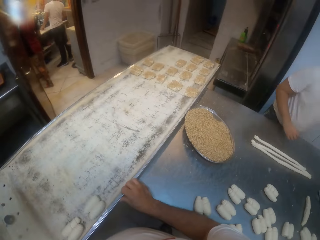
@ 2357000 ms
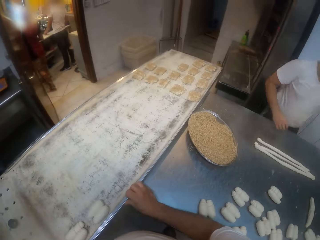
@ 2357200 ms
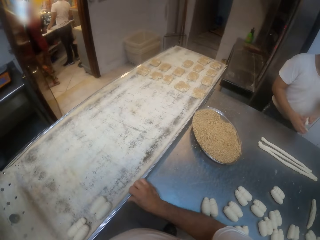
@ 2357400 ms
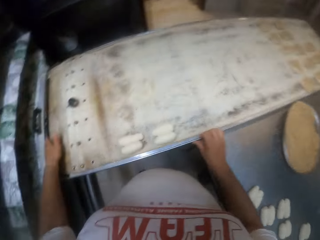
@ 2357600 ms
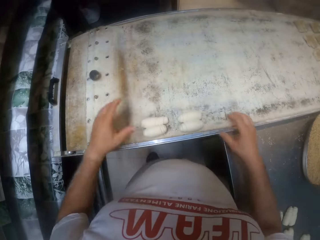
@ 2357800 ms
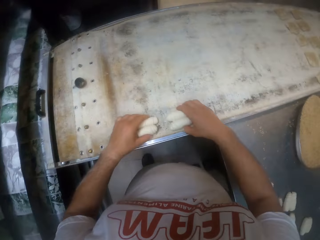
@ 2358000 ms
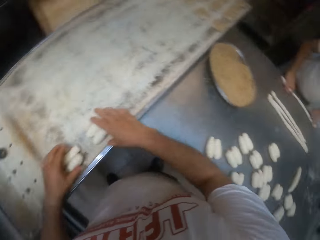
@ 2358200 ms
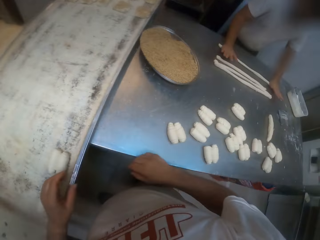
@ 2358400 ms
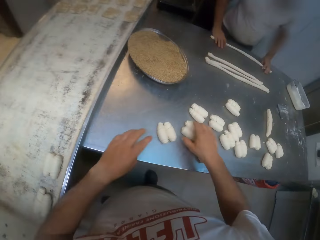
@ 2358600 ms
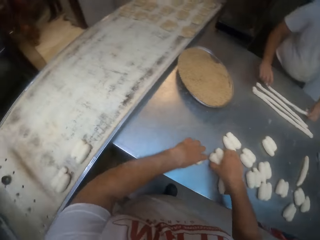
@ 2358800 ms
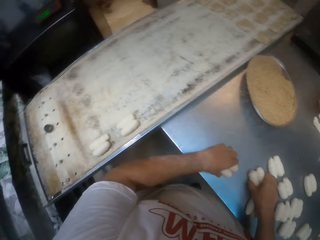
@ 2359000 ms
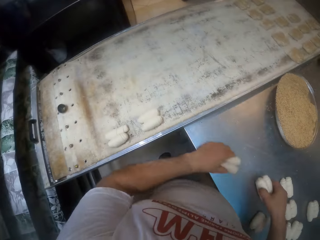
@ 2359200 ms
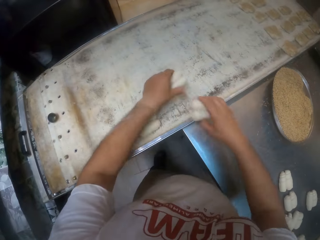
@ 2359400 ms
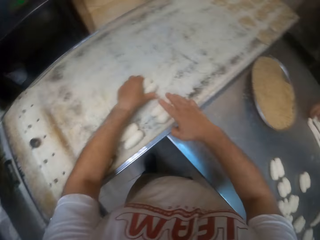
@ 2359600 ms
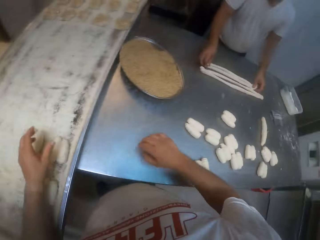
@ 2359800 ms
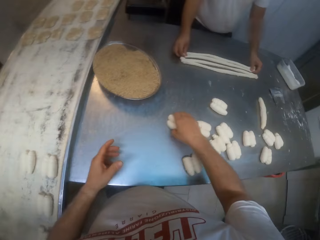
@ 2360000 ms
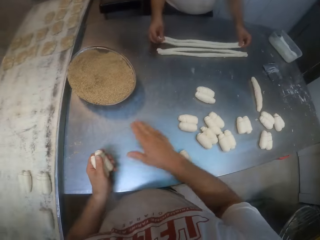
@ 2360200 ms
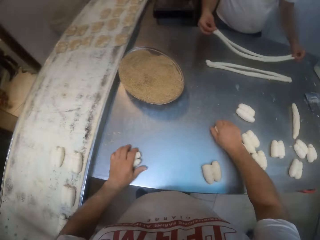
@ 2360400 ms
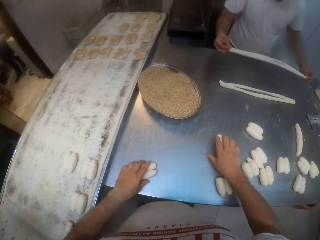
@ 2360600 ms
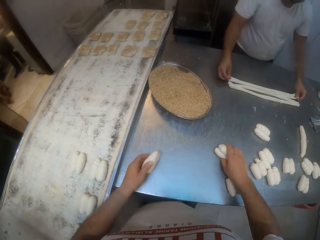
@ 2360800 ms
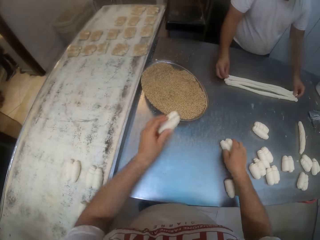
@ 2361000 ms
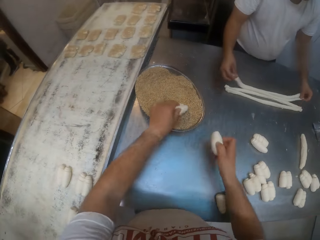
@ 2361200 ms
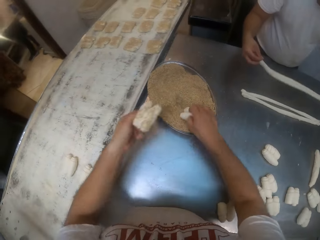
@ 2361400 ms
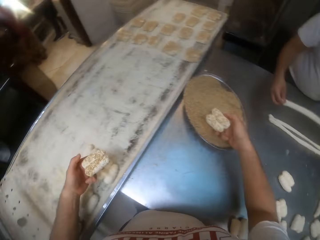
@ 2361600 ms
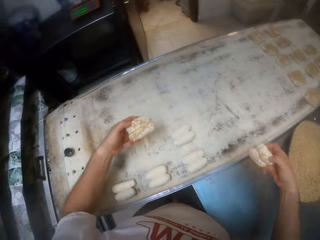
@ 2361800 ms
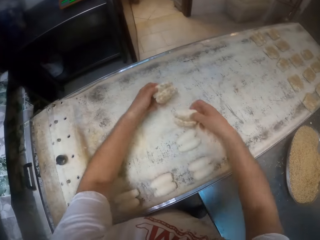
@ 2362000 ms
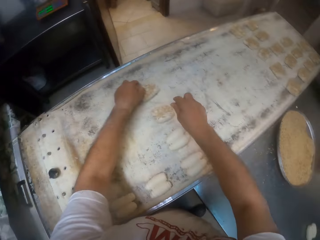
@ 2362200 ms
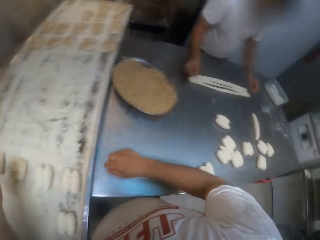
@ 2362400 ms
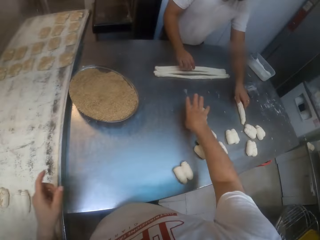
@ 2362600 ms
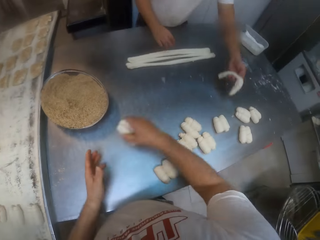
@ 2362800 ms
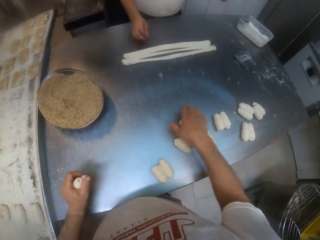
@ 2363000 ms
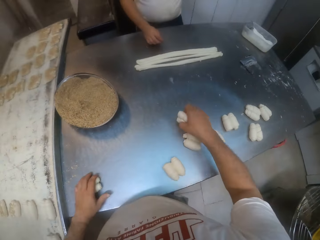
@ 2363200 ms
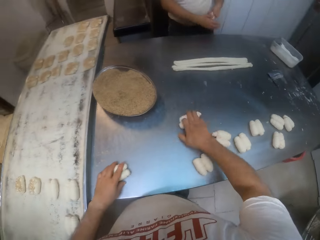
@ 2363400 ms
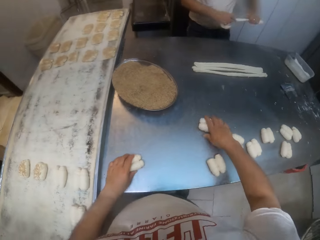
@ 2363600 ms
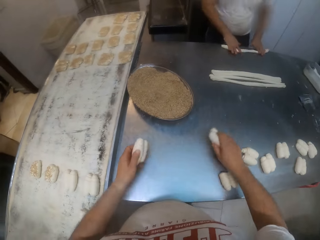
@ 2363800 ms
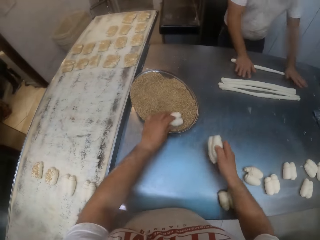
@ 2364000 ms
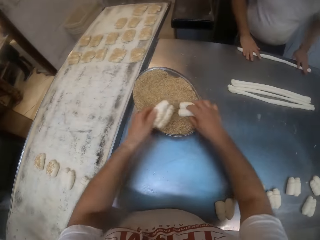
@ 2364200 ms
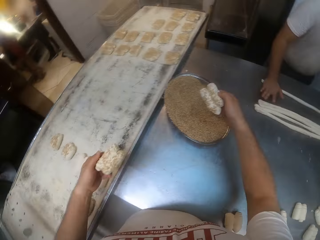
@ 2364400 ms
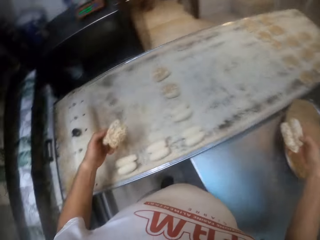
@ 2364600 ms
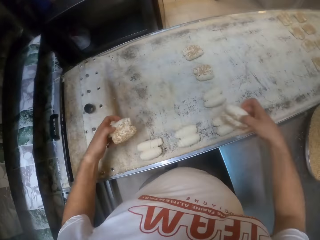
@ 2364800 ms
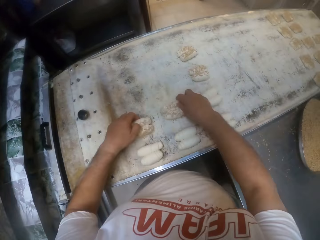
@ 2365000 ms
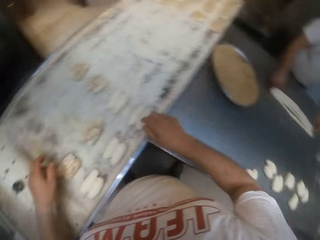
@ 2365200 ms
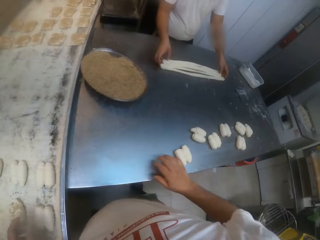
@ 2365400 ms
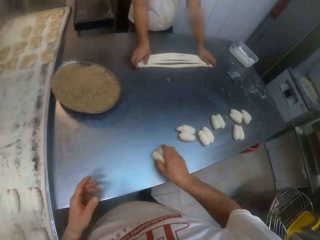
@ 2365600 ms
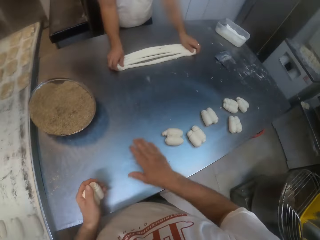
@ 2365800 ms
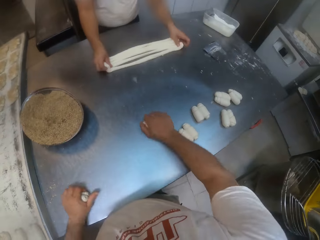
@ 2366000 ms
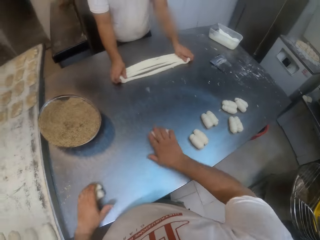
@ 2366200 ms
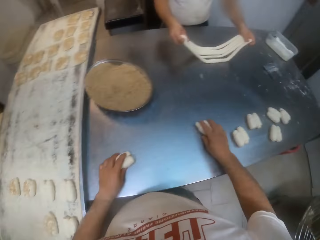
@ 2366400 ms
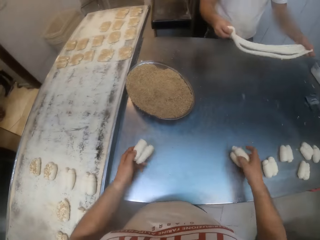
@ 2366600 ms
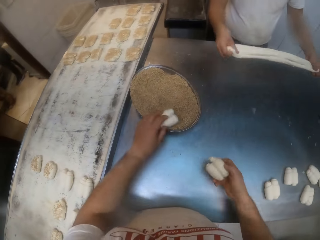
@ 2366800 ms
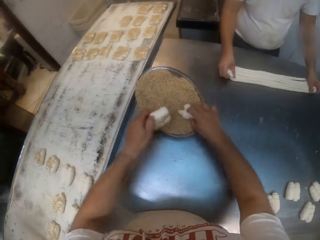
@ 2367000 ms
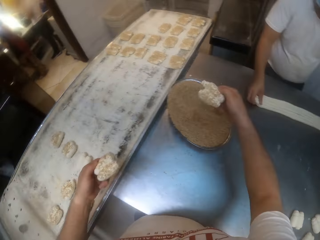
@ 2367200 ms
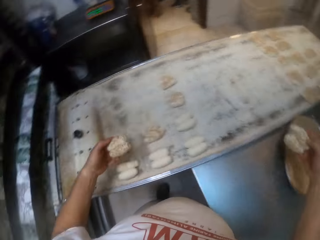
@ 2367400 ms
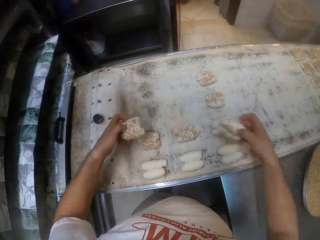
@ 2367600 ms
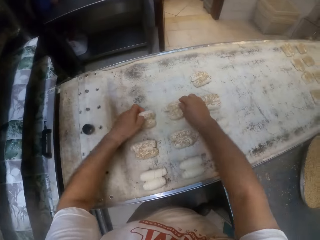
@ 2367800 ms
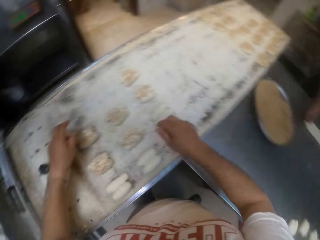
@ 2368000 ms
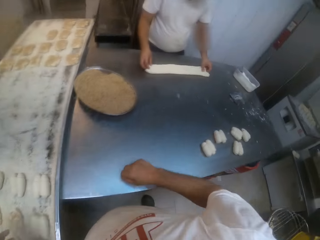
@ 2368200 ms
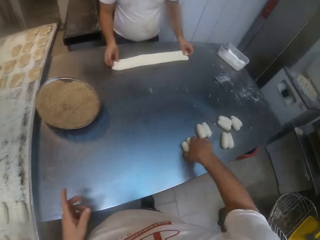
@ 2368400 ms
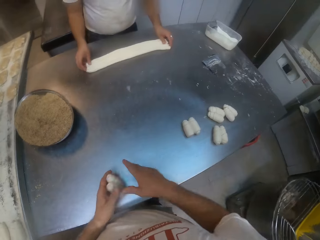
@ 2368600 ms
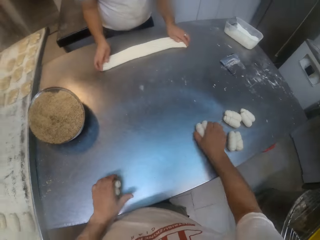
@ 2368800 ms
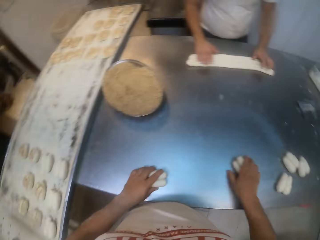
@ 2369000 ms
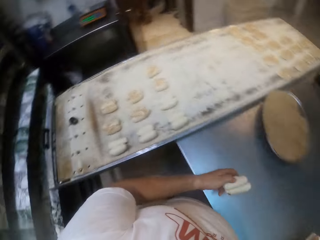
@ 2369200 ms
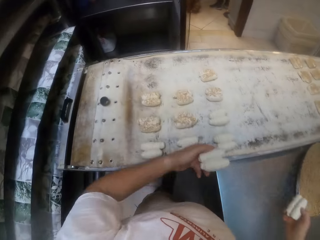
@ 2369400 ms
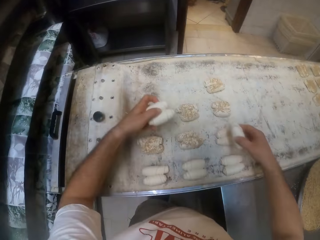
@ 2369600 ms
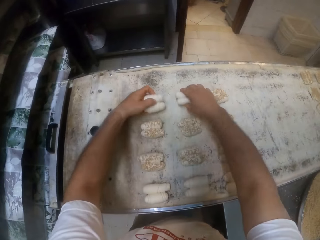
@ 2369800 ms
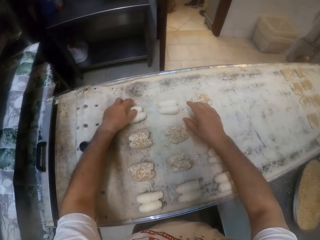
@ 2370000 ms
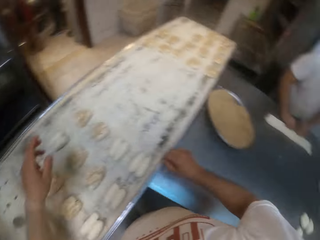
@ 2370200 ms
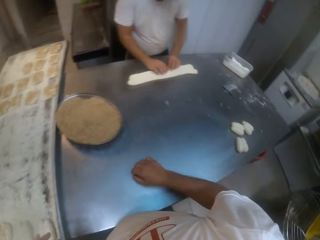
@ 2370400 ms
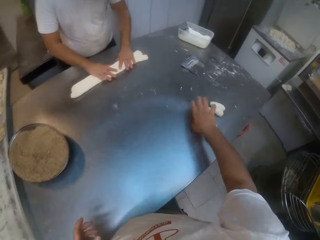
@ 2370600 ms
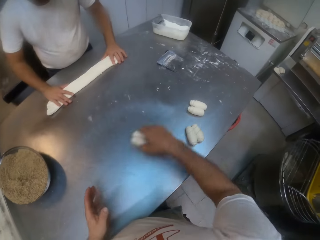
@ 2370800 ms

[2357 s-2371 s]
The man picks a piece of dough from the table with his left hand. The camera wearer adjusts the dough on the baking sheet with both hands. The man rolls the piece of dough on the table with both hands. The camera wearer picks the dough from the table with both hands. He places the dough on the baking sheet on the table with both hands. The man adjusts pieces of dough on the table with both hands. The camera wearer picks the dough from the table with his right hand. He passes the dough from his right hand to his left hand. He picks the dough from the table with his right hand. He dips the dough in the bowl of sesame seeds on the table with both hands. He places the dough on the baking sheet on the table with both hands. The man picks a piece of dough from the table with his left hand. The camera wearer picks the dough from the table with his right hand. He passes the dough from his right hand to his left hand. The man stretches the piece of dough with his left hand. The camera wearer picks the dough from the table with his right hand. The man rolls the piece of dough on the table with both hands. The camera wearer dips the dough in the bowl of sesame seeds on the table with both hands. He places the dough on the baking sheet on the table with both hands. The man adjusts pieces of dough on the table with both hands. The camera wearer picks the dough from the table with his right hand. He passes the dough from his right hand to his left hand. He picks the dough from the table with his right hand. He rolls the dough on the table with both hands. He dips the dough in the bowl of sesame seeds on the table with both hands. He places the dough on the baking sheet on the table with both hands. He picks the dough from the table with his right hand. He passes the dough from his right hand to his left hand. He picks the dough from the table with his right hand. He places the dough on the baking sheet on the table with both hands.

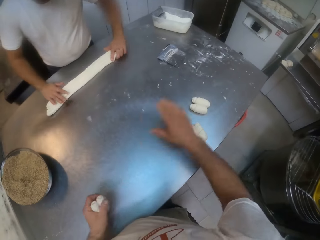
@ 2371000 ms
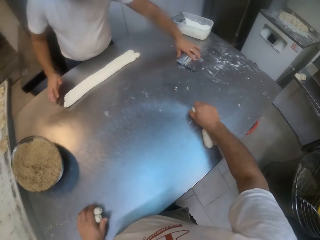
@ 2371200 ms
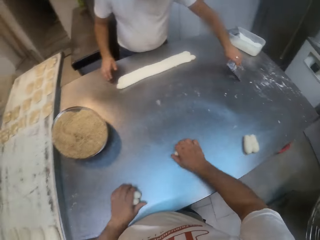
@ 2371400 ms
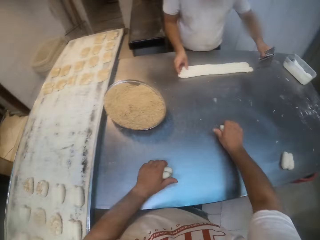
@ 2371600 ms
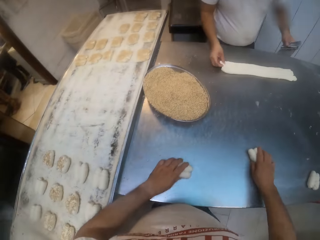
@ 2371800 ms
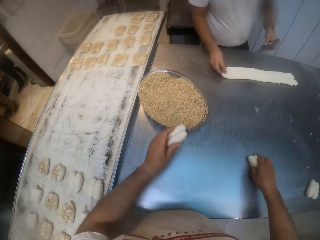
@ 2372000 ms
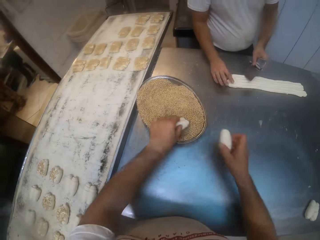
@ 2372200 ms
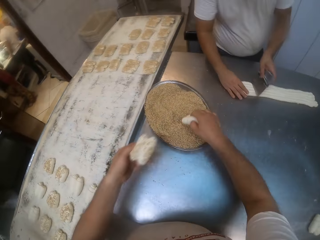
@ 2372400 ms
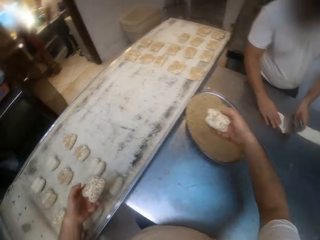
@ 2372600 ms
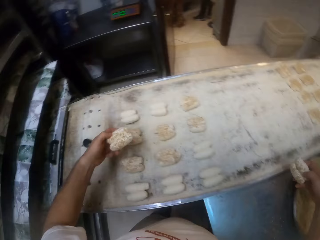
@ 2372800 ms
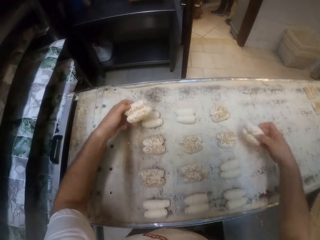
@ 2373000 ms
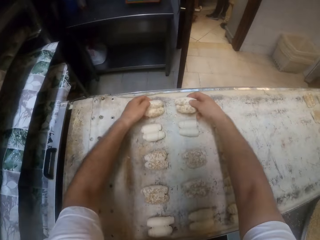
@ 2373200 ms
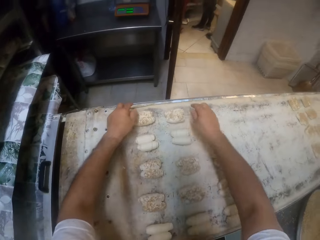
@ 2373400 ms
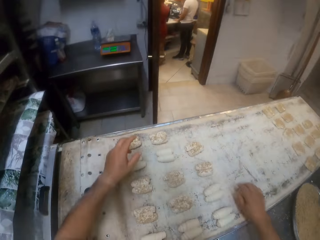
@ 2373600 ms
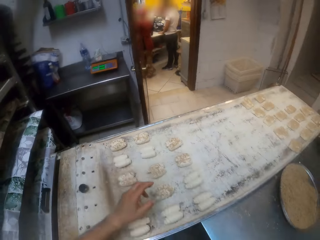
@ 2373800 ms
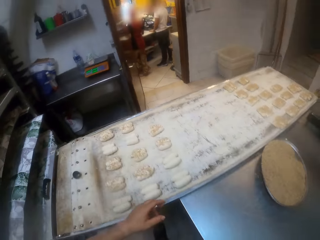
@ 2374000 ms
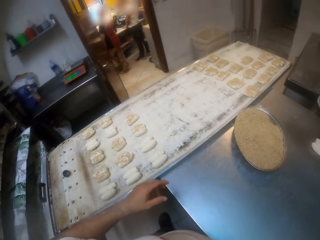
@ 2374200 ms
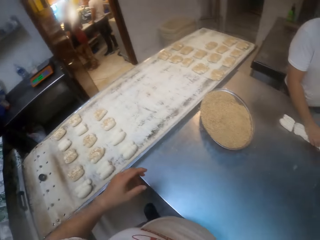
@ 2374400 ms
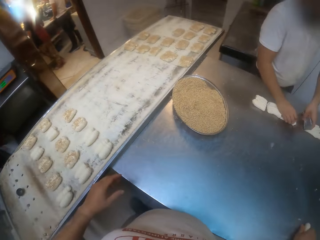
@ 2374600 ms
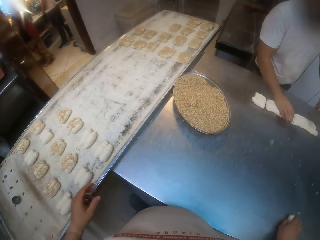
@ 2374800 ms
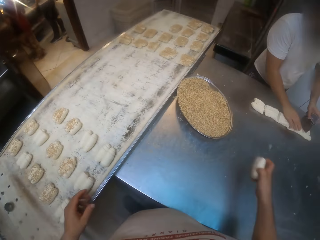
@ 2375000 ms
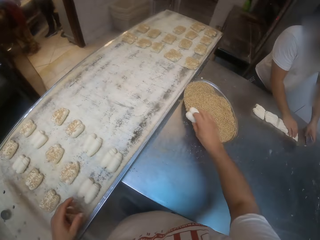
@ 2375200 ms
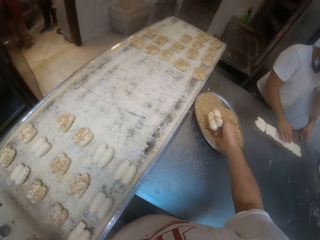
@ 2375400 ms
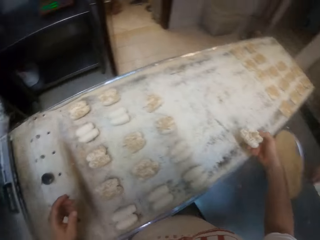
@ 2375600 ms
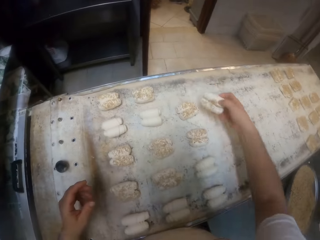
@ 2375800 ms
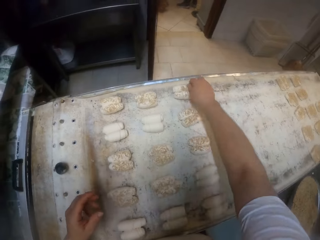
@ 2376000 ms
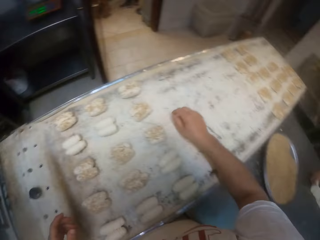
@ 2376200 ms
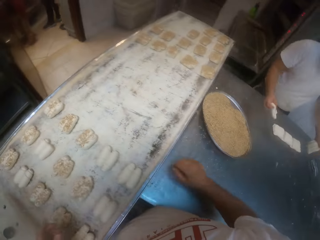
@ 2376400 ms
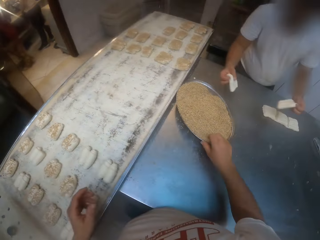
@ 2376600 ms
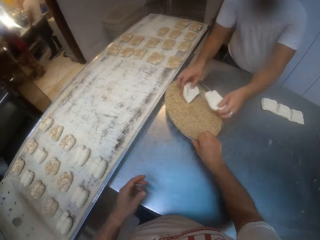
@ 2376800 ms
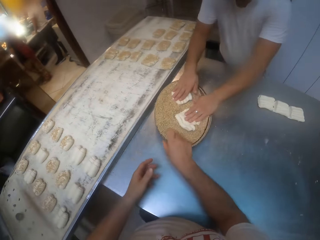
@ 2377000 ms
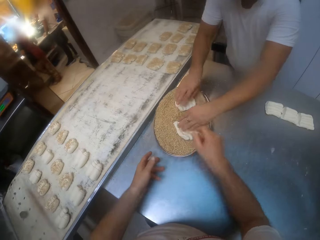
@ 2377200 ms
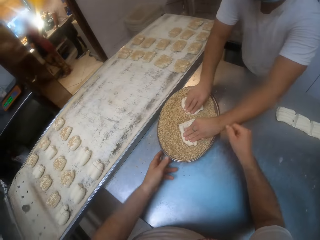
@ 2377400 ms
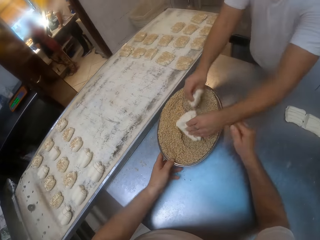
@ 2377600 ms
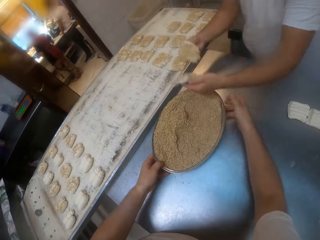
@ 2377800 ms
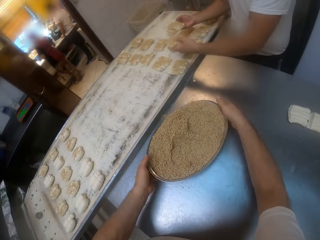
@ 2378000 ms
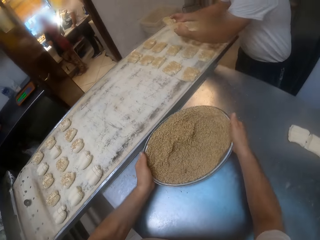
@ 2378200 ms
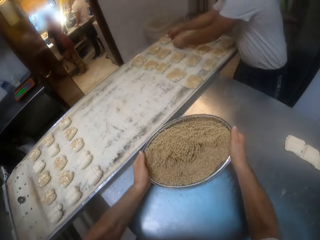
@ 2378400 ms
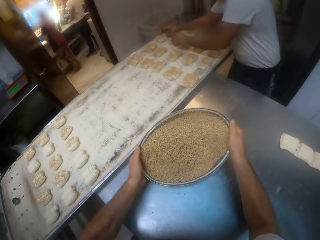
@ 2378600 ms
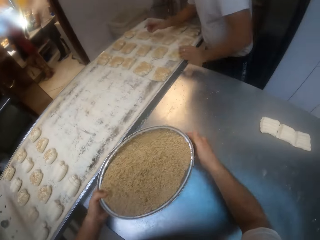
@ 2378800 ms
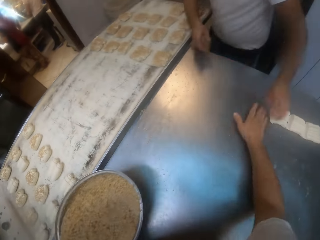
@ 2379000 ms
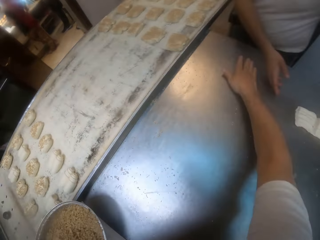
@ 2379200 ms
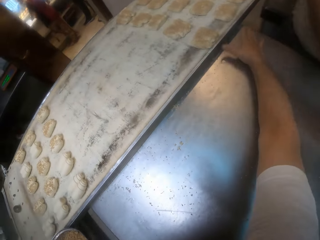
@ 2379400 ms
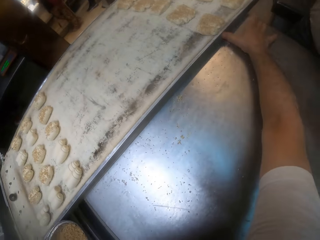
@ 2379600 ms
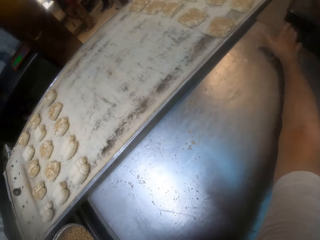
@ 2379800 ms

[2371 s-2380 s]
The camera wearer picks the dough from the table with his right hand. He passes the dough from his right hand to his left hand. He picks the dough from the table with his right hand. The man picks the dough cutter from the table with his left hand. The camera wearer rolls the dough on the table with both hands. He dips the dough in the bowl of sesame seeds on the table with both hands. The man cuts the dough on the table with the dough cutter in his left hand. The camera wearer places the dough on the baking sheet on the table with both hands. He pulls back both hands. He rolls the dough on the table with his right hand. He dips the dough in the bowl of sesame seeds on the table with his right hand. He places the dough on the baking sheet on the table with his right hand. The man picks pieces of dough from the table with both hands. The camera wearer adjusts the bowl of sesame seeds with both hands. The man dips the dough in the bowl of sesame seeds on the table with both hands. He places the dough on the baking sheet on the table with both hands. The camera wearer holds the bowl of sesame seeds with his left hand. He picks up the bowl with something.
